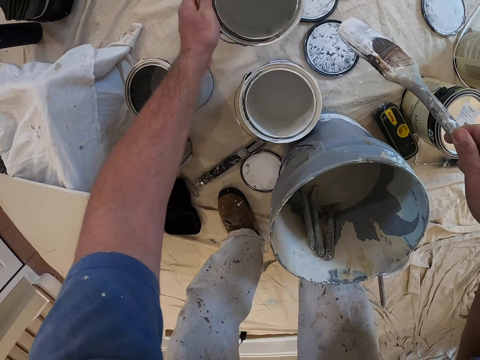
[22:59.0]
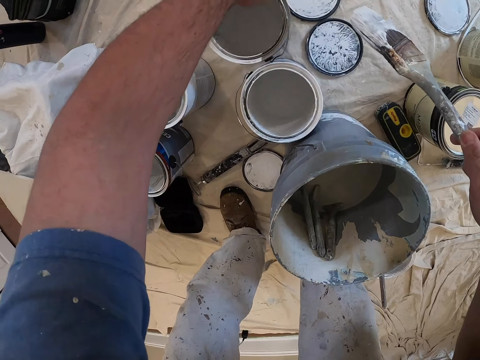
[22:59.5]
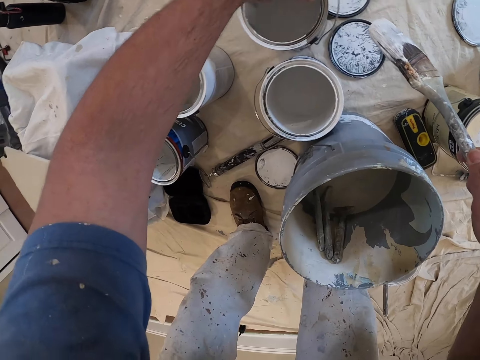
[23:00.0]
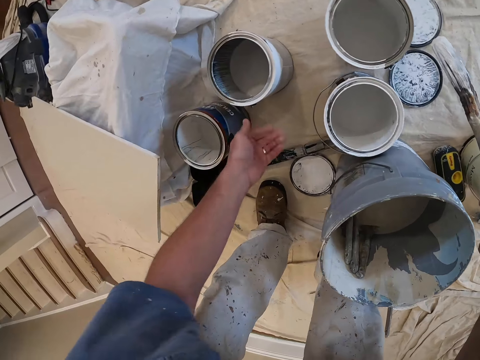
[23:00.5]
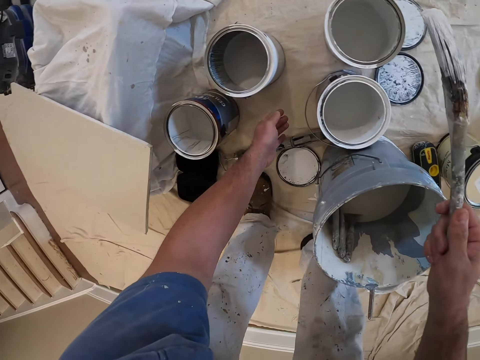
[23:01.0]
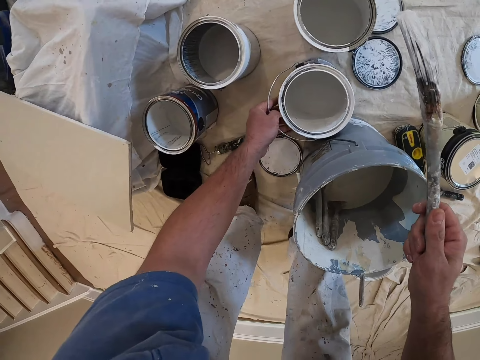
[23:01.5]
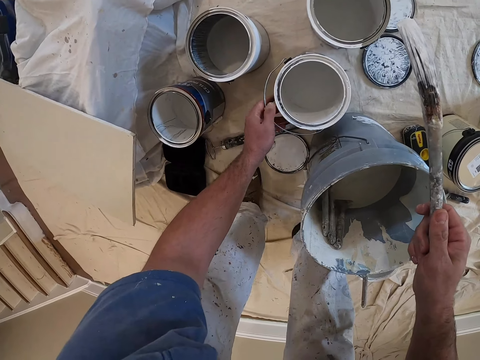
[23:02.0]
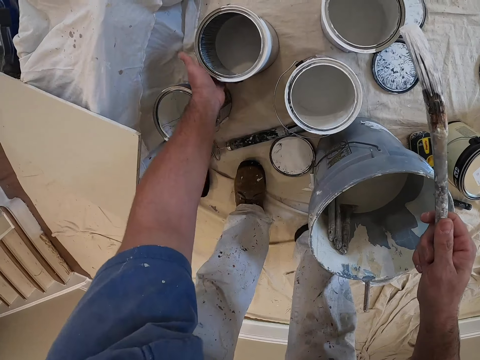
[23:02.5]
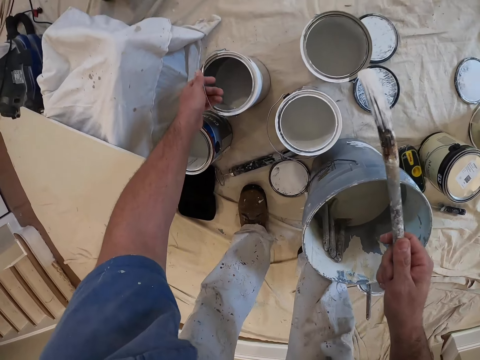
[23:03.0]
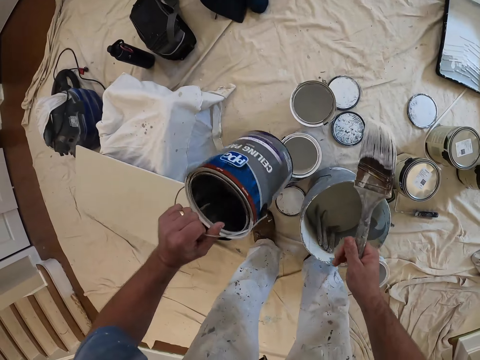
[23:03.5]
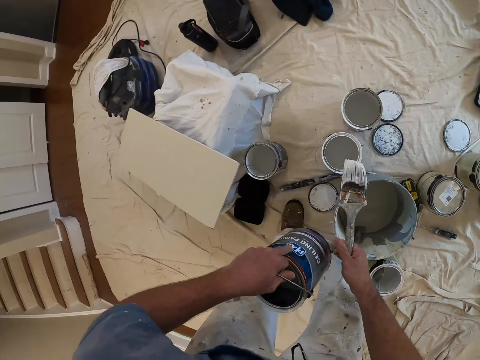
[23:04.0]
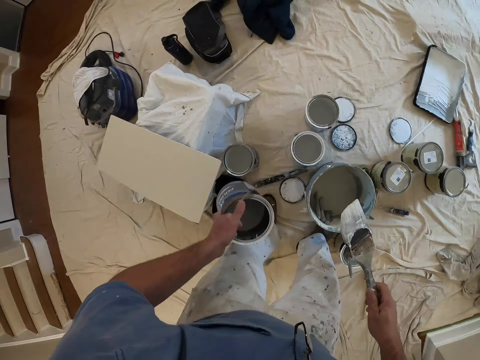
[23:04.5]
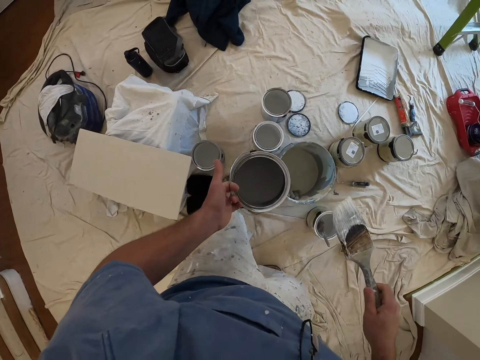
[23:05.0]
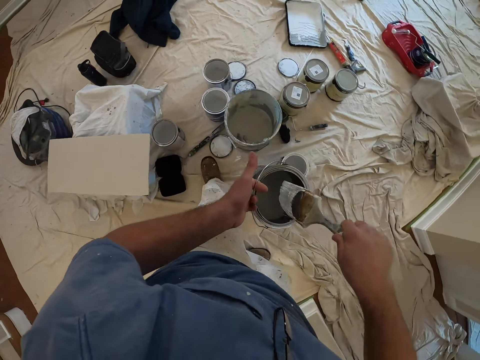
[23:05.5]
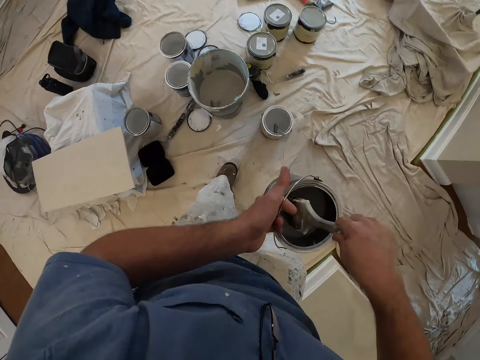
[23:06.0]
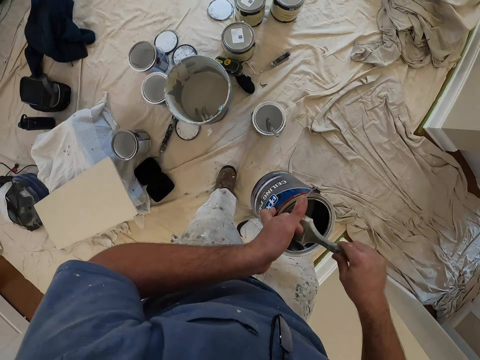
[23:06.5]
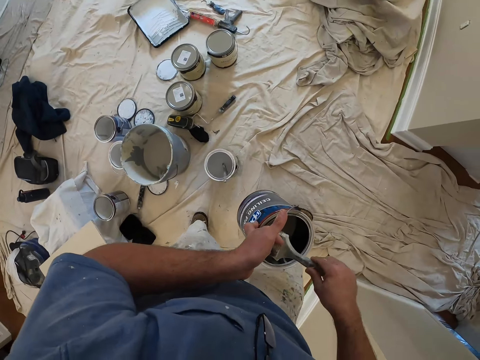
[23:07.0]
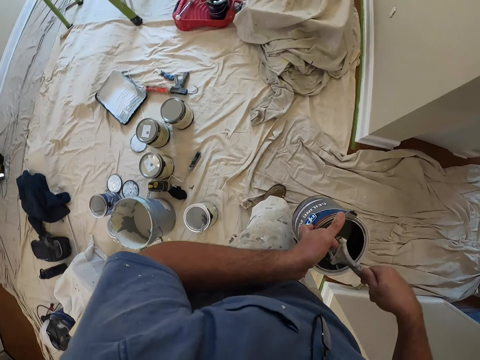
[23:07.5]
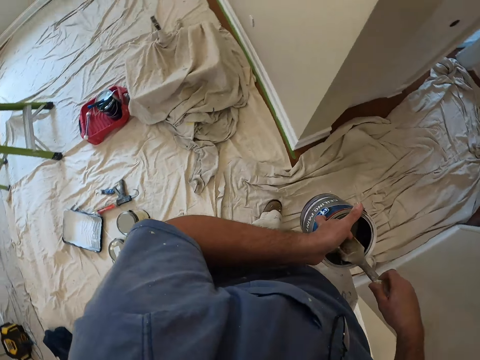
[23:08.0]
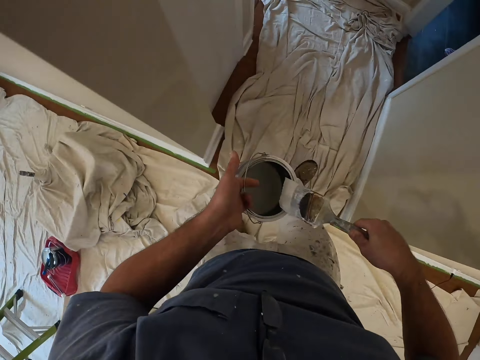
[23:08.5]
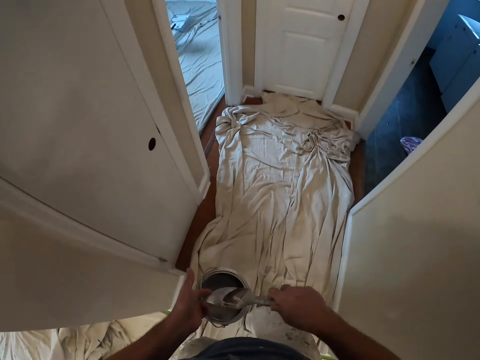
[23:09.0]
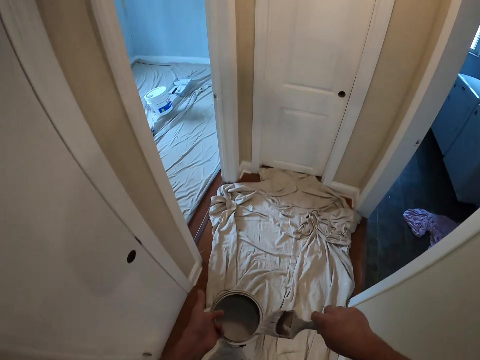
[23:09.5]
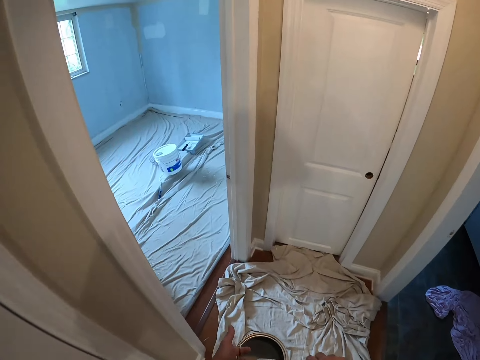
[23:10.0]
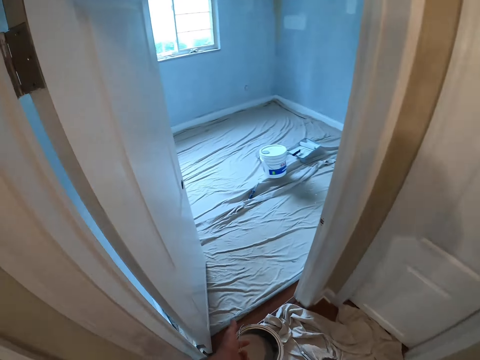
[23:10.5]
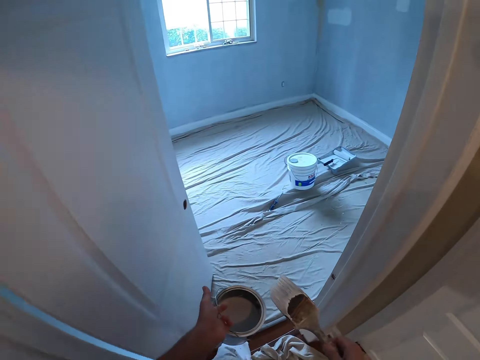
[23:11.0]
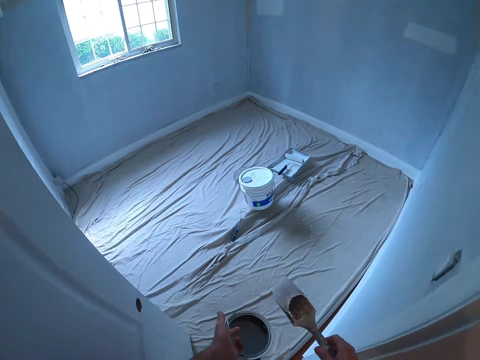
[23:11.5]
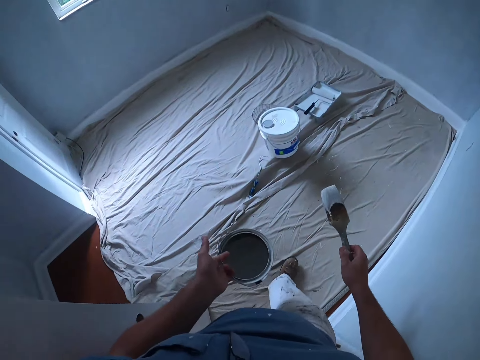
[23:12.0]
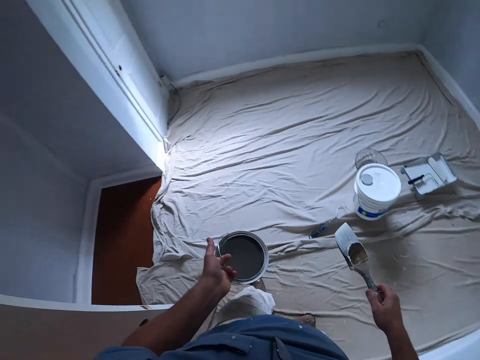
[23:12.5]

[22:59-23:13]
The camera wearer puts the paint can or container down. They turn their hand. They move the container. They pick up the paint can. They touch the container. They dip the brush in the paint can. They walk around. They rub the brush on the container.

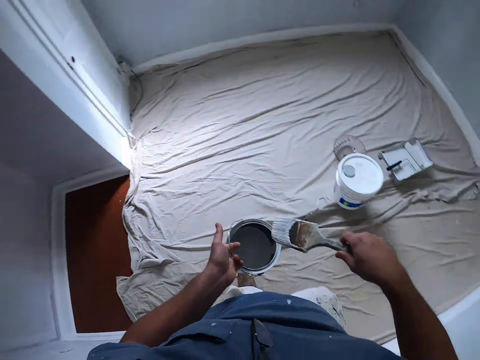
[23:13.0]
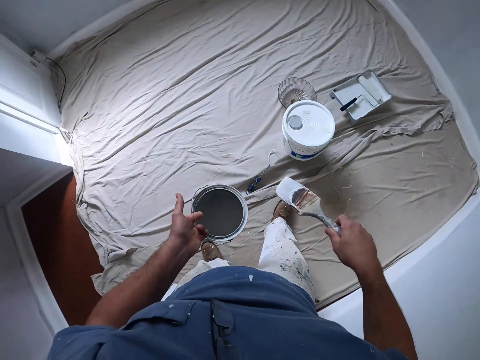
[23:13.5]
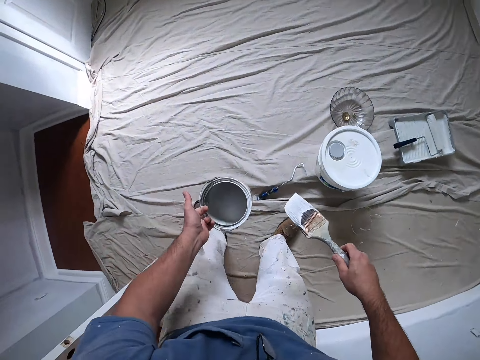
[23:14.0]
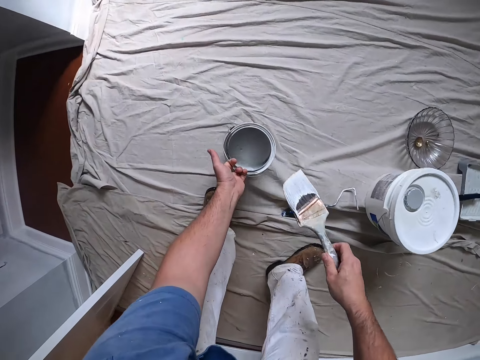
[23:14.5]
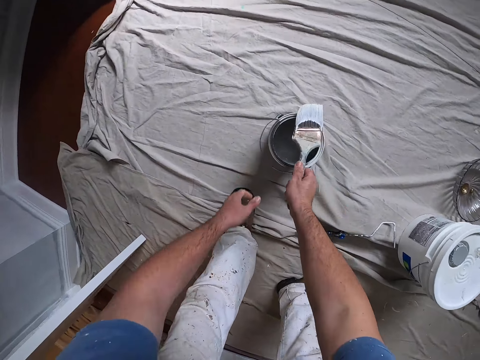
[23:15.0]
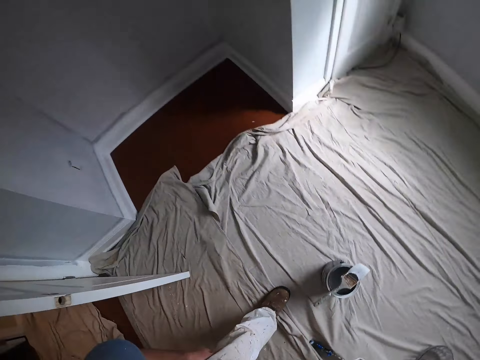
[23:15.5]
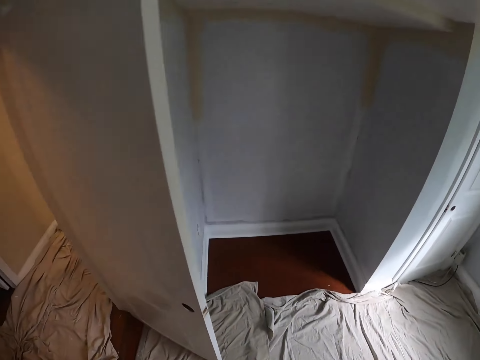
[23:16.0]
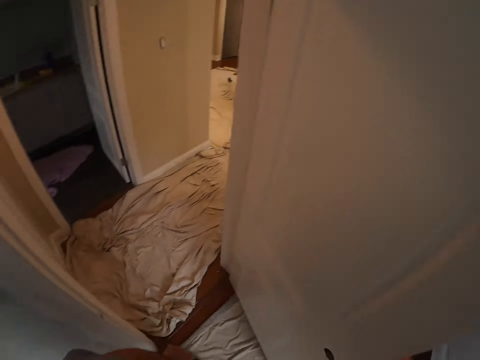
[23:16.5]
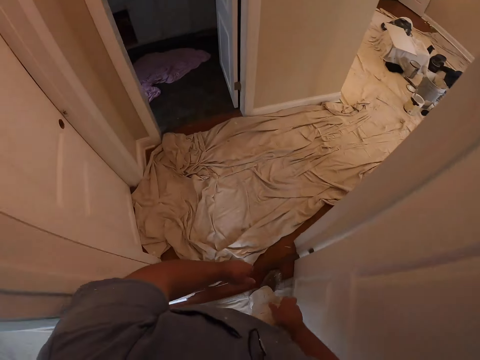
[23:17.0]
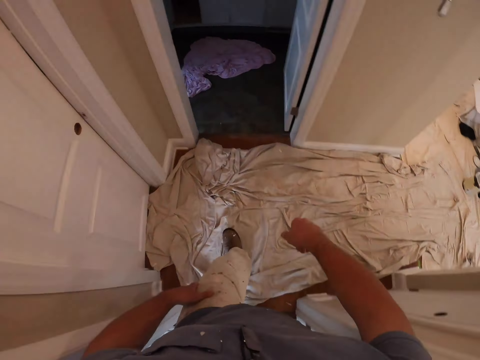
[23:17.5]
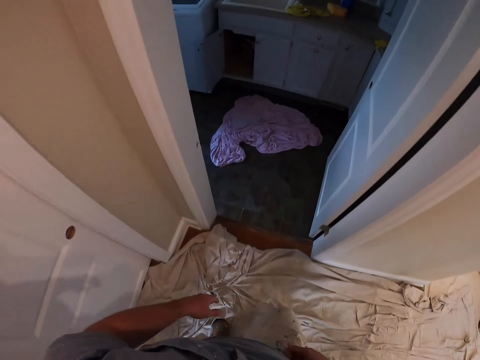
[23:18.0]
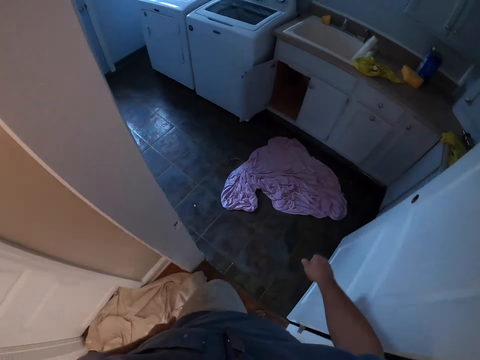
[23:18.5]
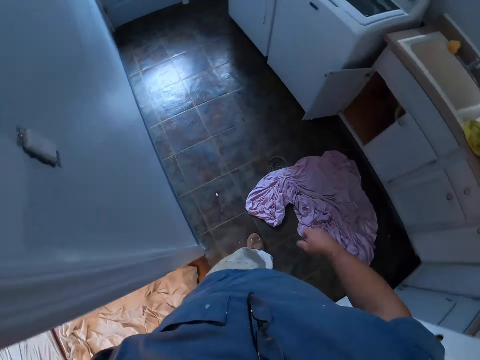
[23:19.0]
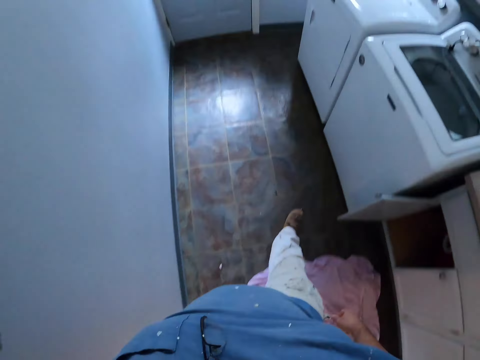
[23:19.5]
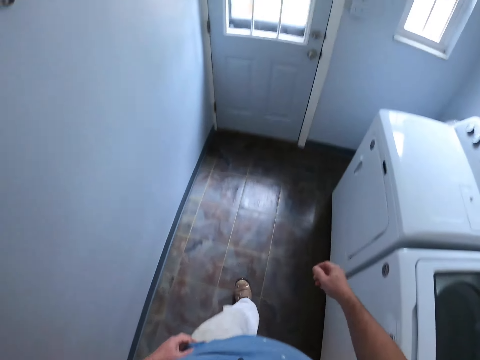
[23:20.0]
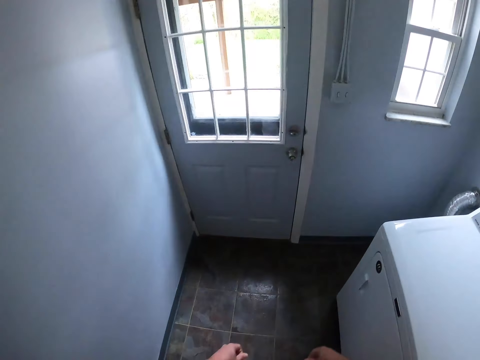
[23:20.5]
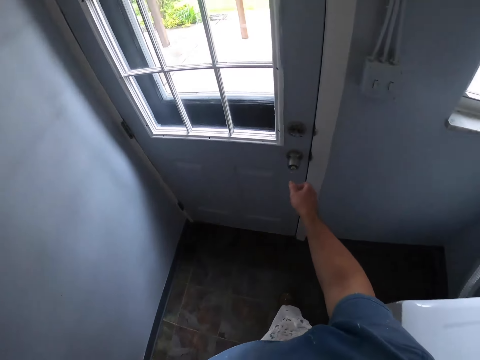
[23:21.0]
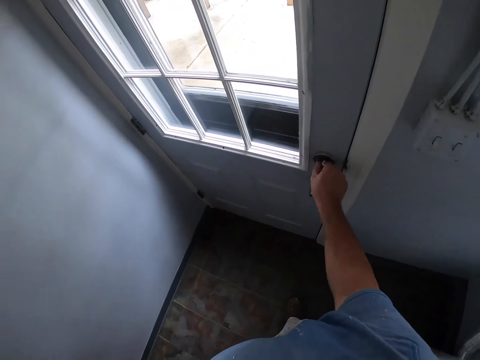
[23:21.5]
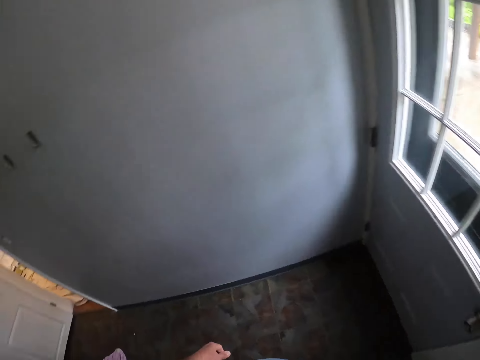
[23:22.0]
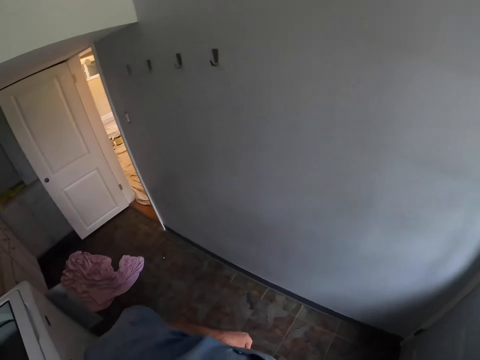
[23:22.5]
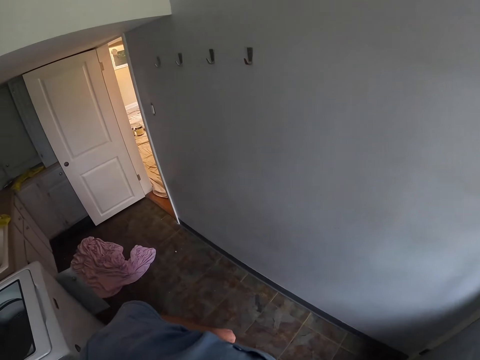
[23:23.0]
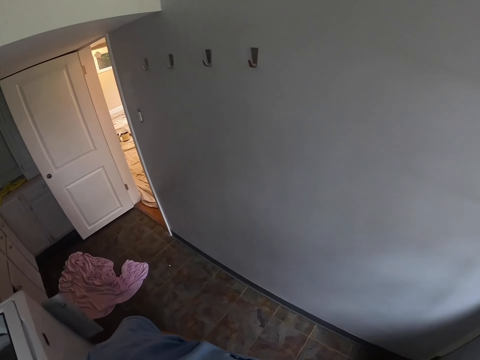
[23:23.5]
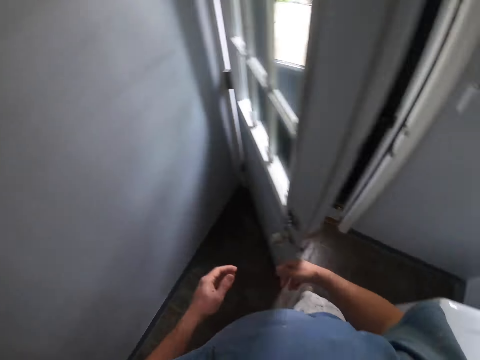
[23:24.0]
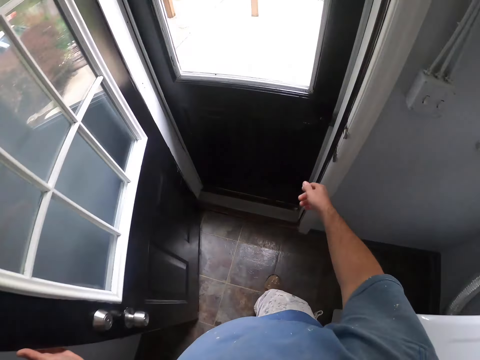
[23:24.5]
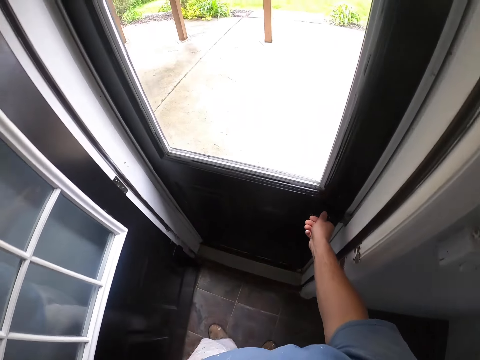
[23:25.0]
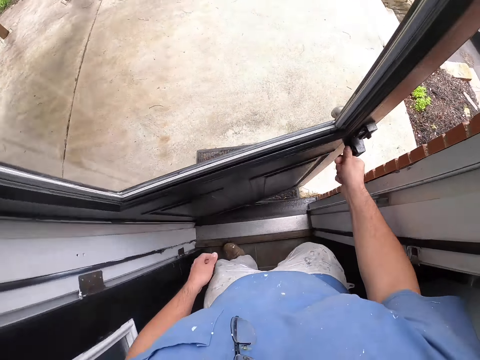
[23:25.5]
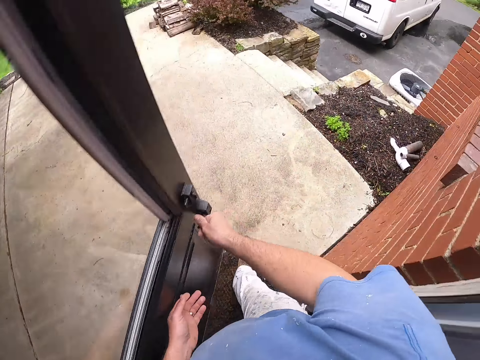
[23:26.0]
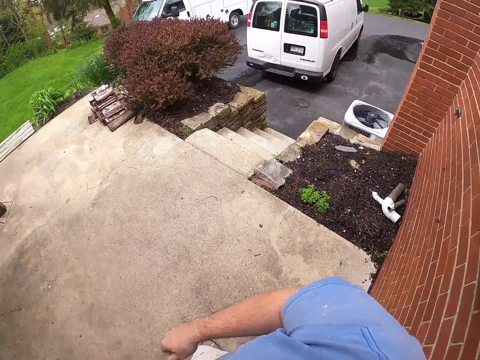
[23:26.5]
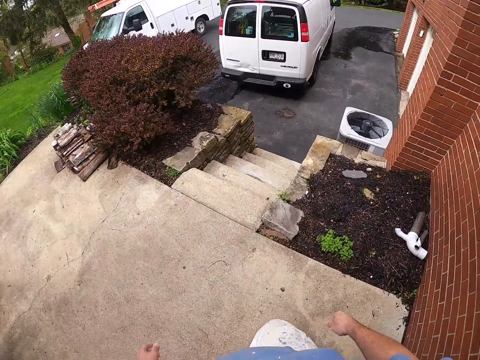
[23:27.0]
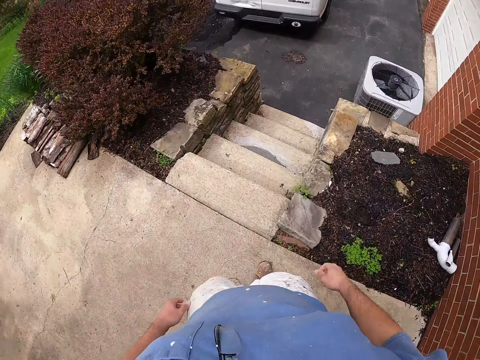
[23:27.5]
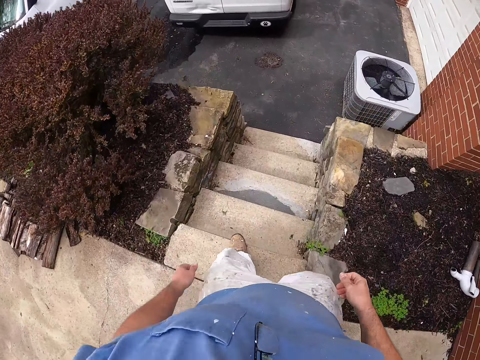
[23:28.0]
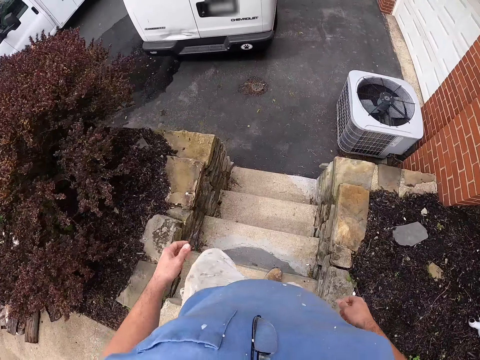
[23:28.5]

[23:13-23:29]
The camera wearer puts the paint can down. They put the brush on the paint can. They walk around. They open the door. They look around. They hold the door. They open the door. They open the door again. They walk around.
